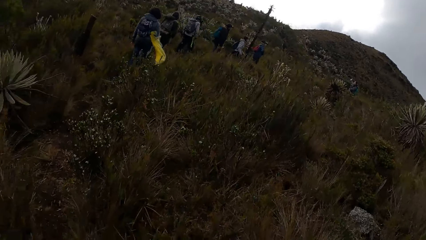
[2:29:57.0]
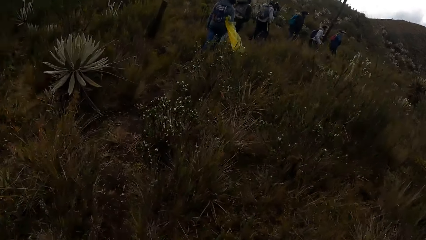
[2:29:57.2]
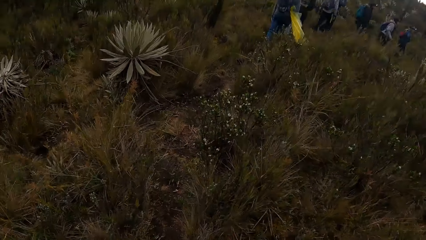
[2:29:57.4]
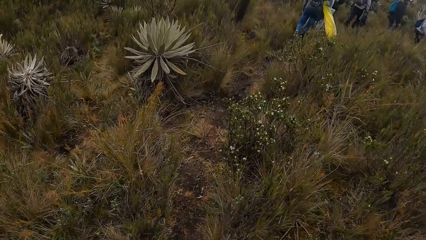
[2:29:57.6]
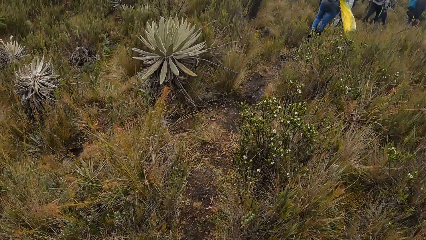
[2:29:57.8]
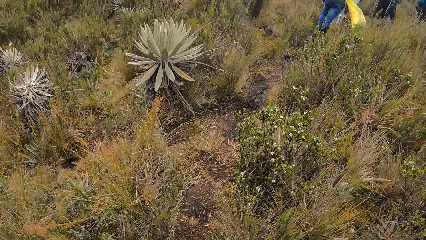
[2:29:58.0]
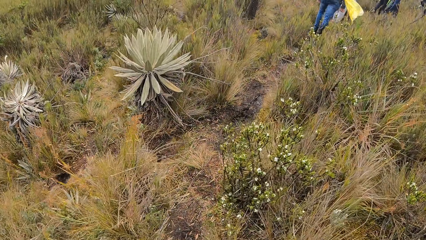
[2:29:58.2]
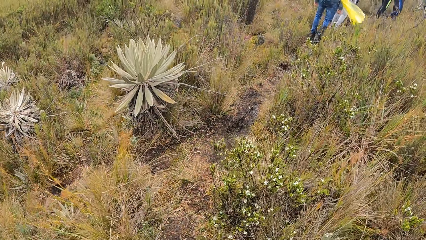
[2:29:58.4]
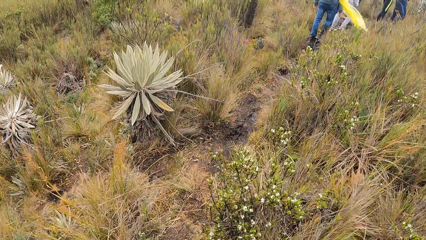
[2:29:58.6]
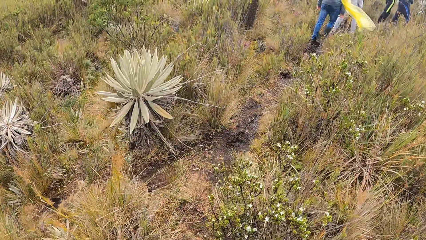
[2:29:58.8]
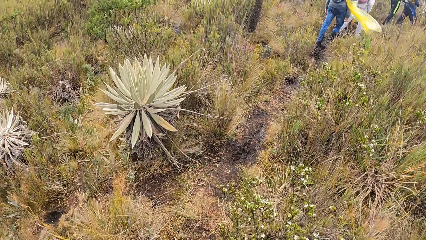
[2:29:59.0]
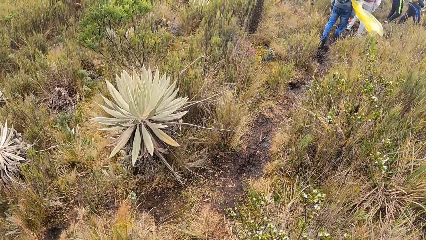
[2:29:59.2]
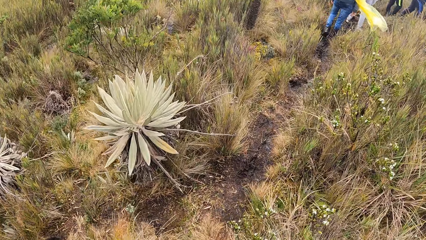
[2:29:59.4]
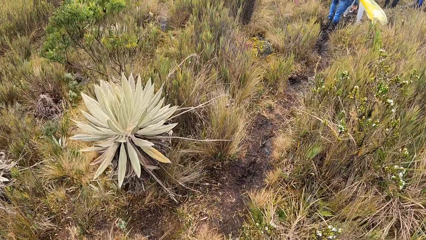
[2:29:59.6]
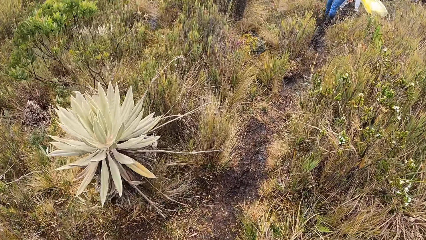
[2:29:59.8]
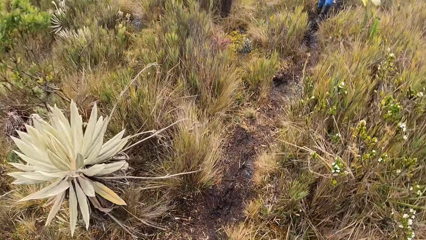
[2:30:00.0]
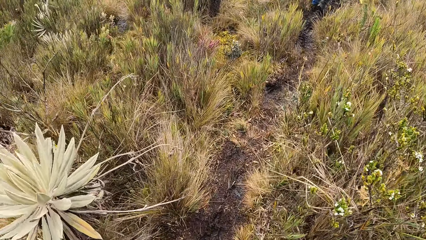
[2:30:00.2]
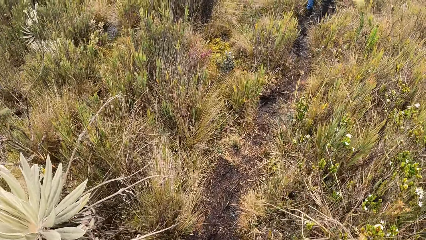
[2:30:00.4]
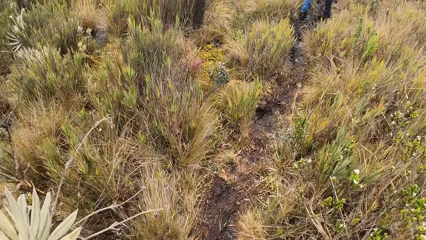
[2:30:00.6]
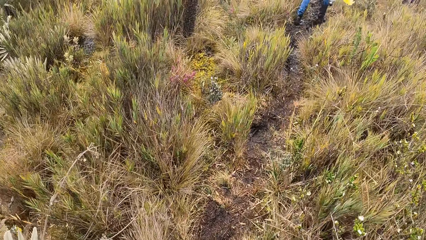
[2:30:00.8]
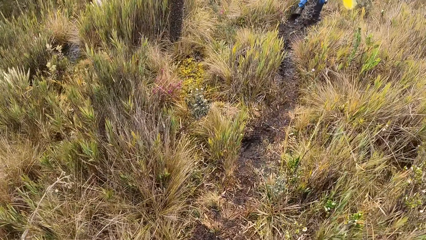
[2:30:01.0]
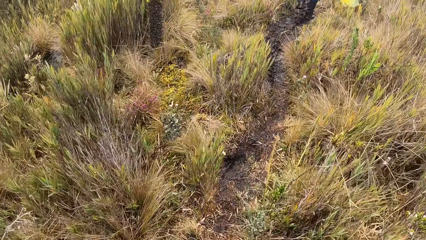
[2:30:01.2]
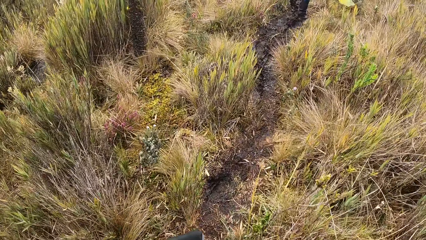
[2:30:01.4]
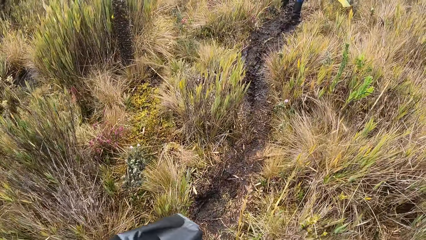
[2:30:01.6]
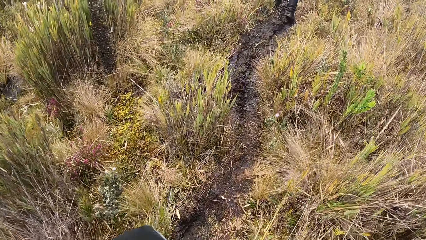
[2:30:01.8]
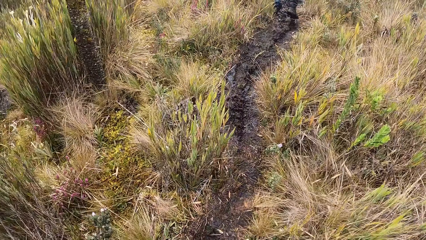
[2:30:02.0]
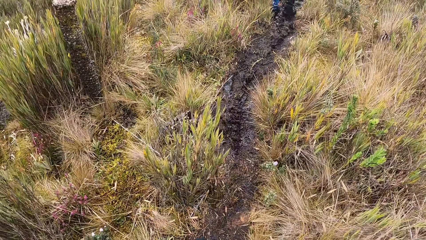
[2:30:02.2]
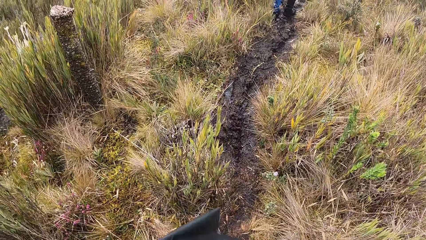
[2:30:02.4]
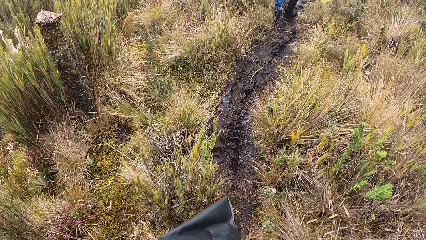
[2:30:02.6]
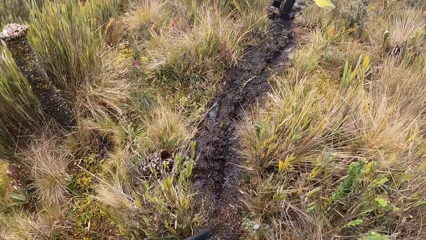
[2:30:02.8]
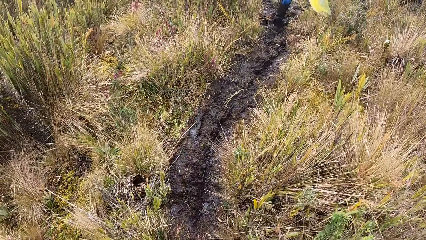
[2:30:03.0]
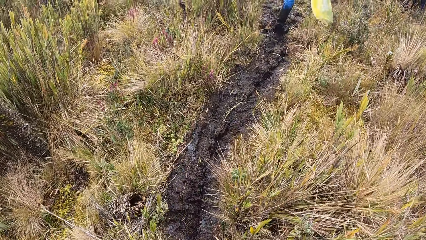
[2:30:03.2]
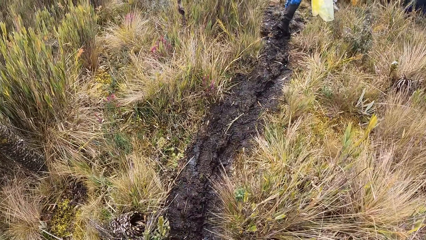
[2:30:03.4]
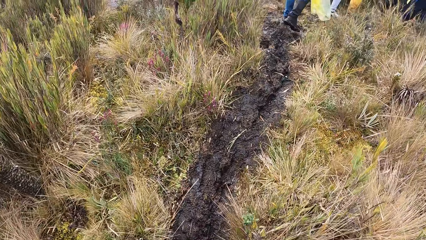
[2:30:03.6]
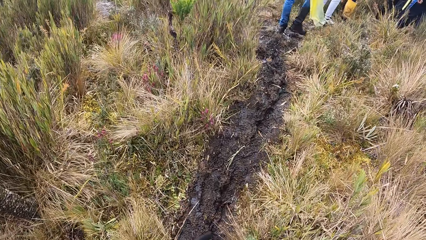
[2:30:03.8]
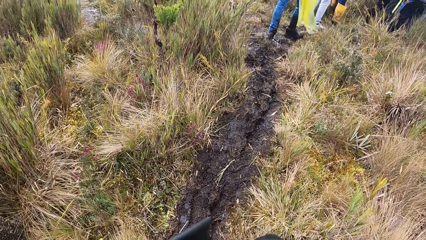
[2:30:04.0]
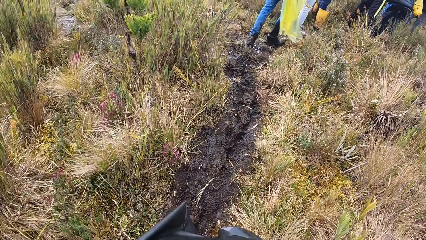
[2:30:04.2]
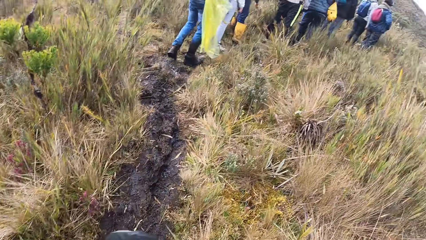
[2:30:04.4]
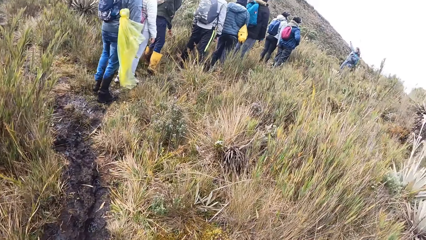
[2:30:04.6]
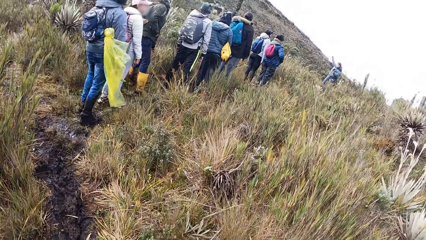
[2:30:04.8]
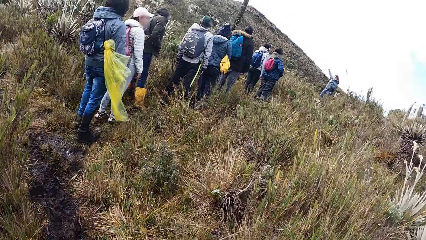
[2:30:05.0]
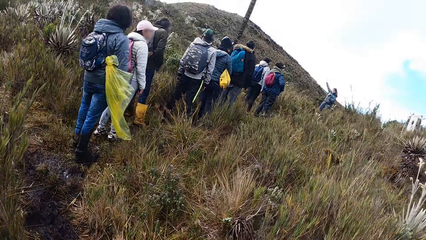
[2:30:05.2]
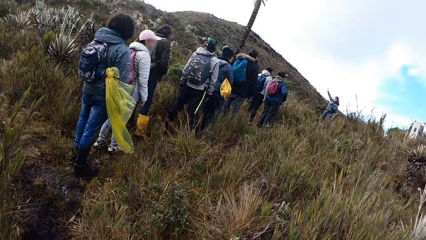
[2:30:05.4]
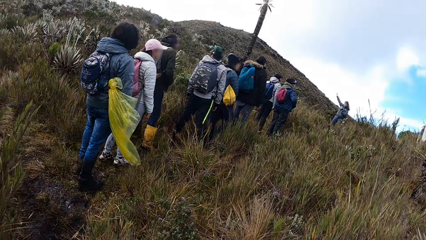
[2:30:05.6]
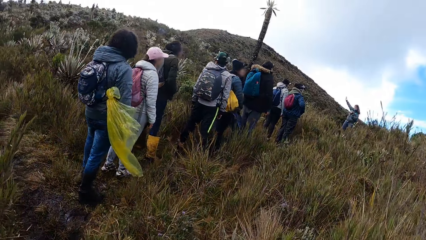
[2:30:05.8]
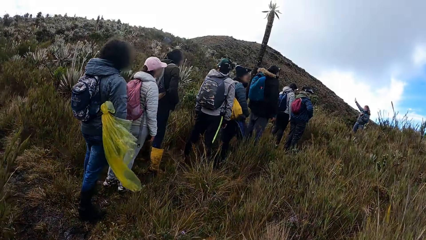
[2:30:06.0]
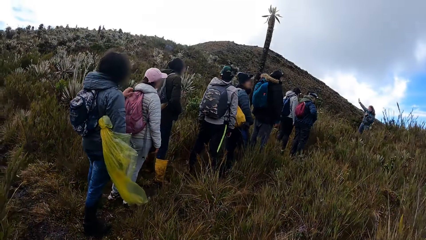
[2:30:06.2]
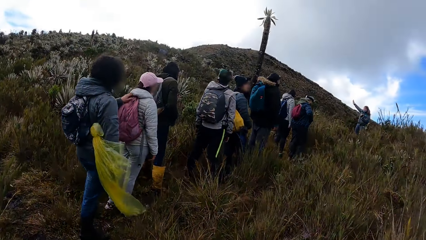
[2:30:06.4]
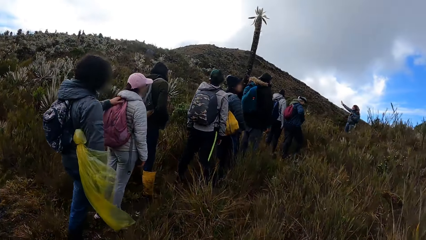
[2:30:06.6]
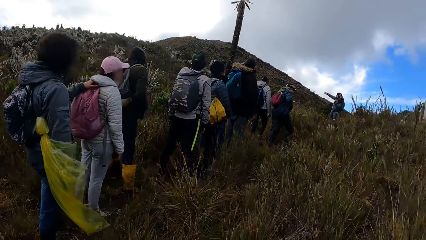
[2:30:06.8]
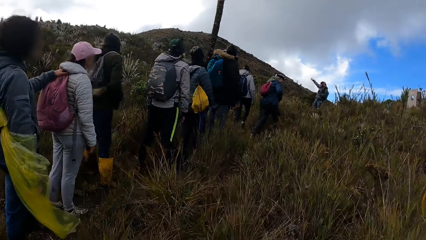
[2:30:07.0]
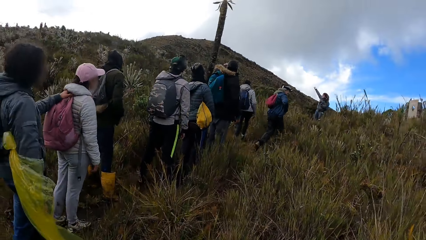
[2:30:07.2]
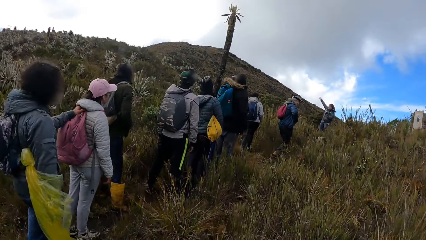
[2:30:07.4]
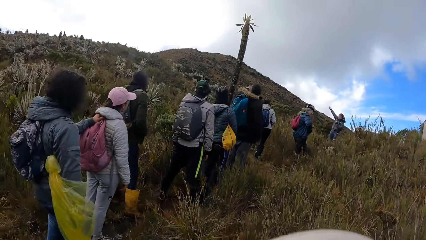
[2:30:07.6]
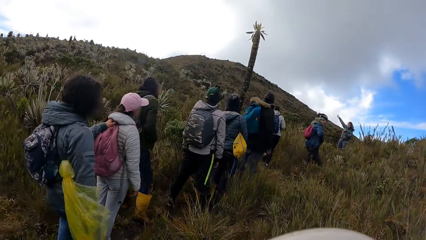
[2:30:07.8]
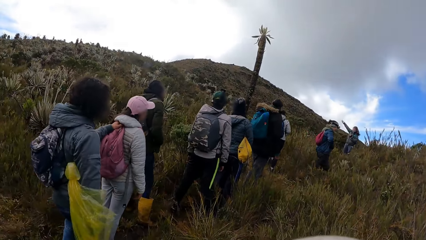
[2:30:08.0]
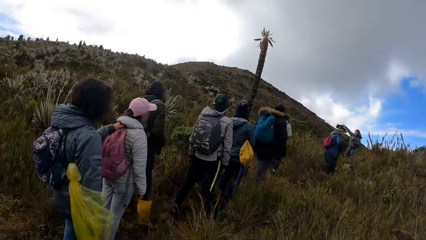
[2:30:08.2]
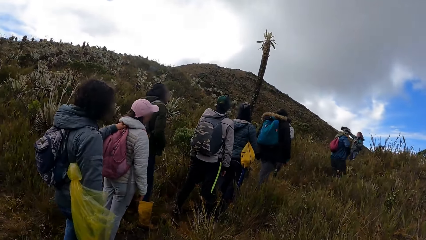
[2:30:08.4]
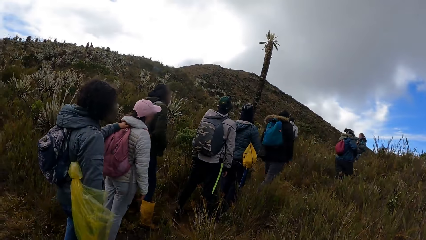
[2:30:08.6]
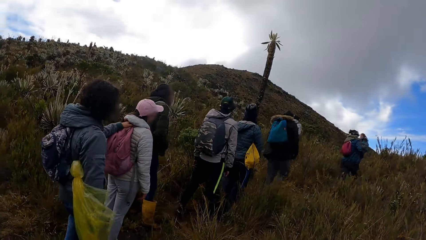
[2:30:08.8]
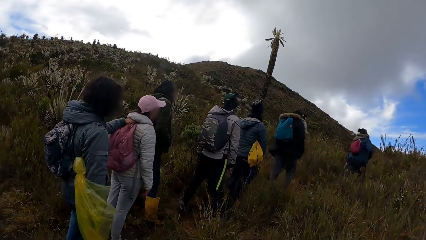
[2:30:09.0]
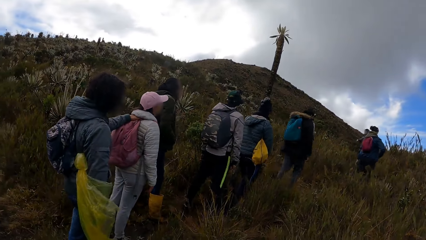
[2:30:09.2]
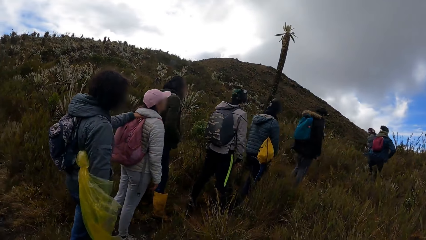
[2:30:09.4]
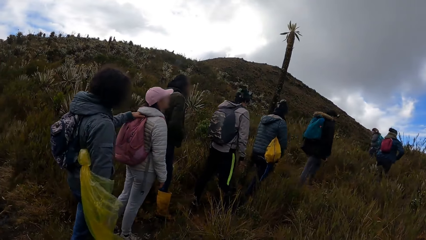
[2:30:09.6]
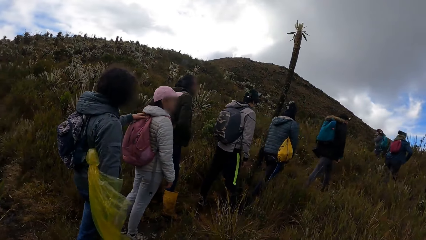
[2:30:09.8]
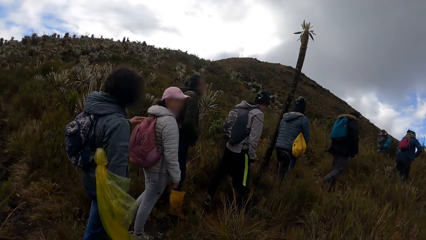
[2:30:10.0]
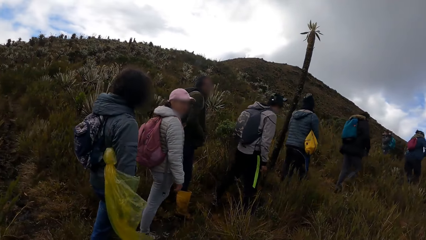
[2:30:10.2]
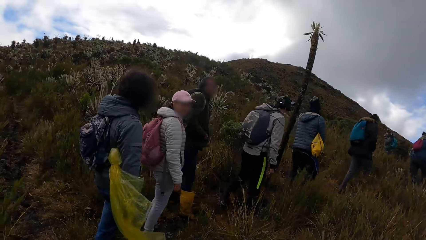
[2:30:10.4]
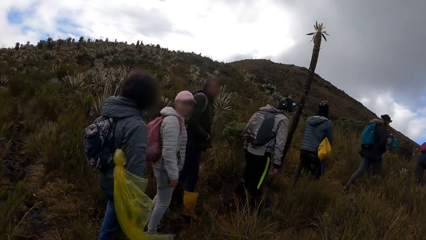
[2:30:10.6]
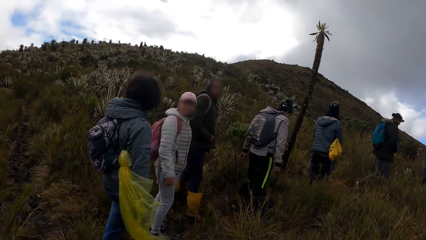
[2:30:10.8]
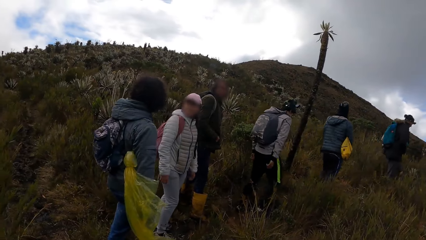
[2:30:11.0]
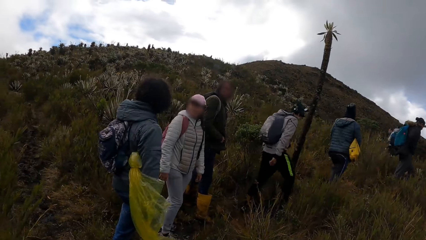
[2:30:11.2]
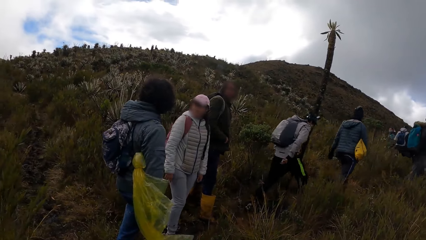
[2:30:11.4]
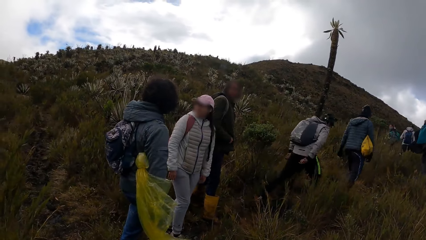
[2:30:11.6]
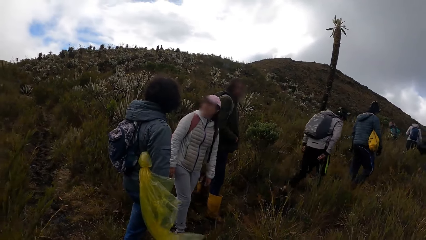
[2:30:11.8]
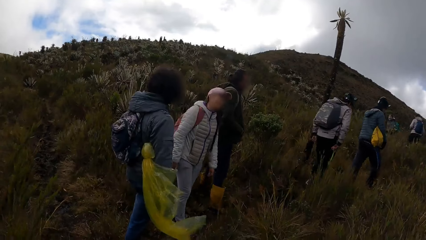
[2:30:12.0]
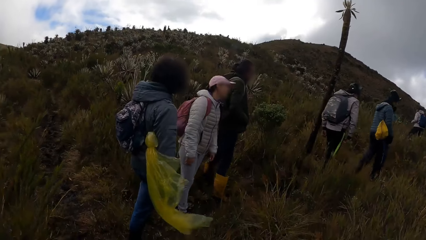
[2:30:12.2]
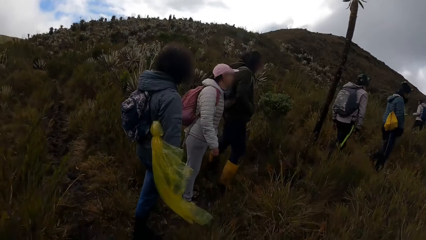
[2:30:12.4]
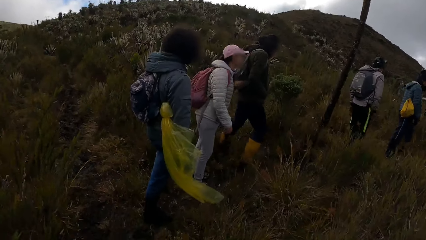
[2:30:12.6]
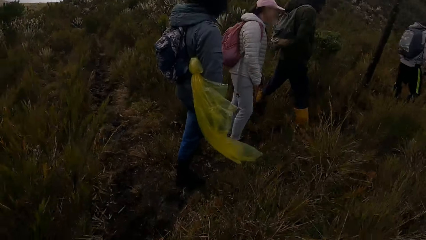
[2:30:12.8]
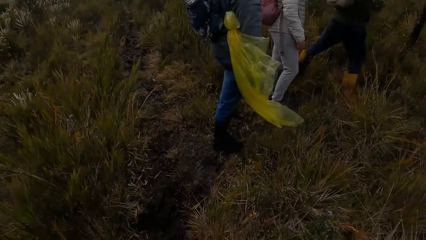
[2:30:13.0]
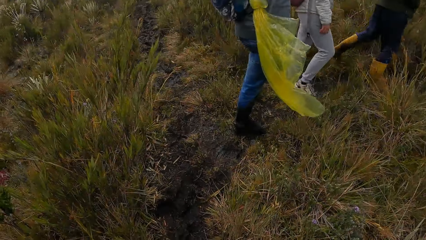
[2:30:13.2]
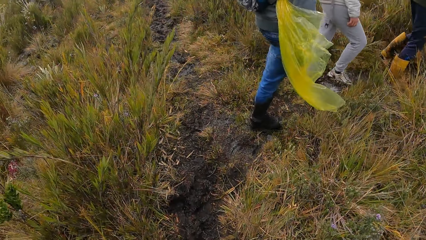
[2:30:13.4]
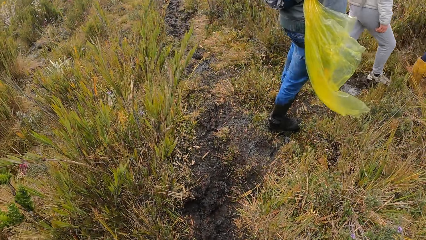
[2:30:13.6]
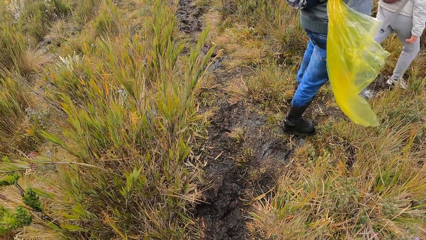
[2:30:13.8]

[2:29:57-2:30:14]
A man interacts with the group of people. A person holds a backpack with the left hand. The person stands in the field. The camera wearer stands in the field. Another man interacts with a woman.
